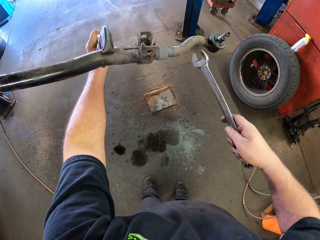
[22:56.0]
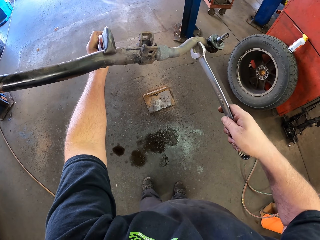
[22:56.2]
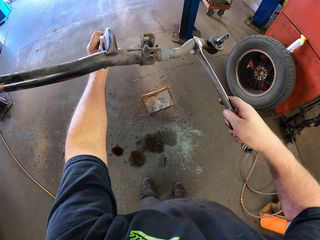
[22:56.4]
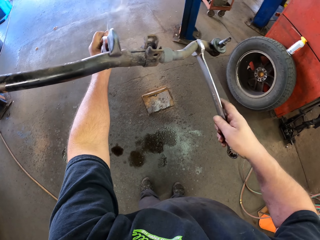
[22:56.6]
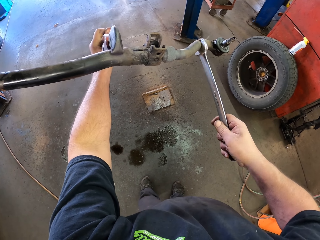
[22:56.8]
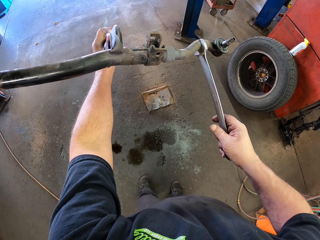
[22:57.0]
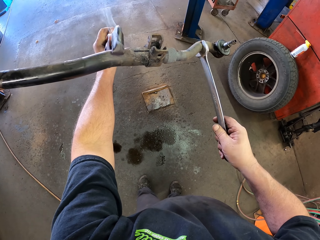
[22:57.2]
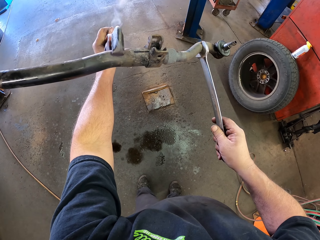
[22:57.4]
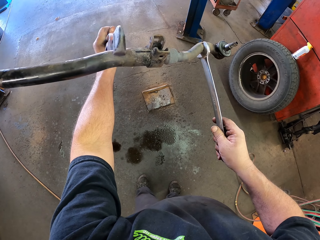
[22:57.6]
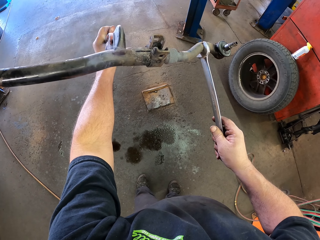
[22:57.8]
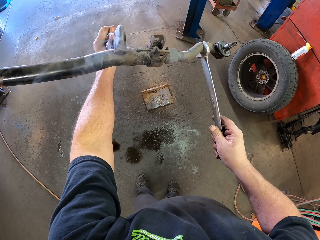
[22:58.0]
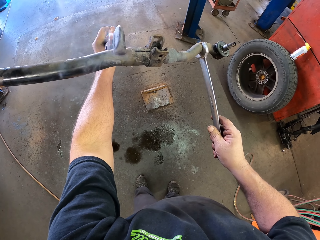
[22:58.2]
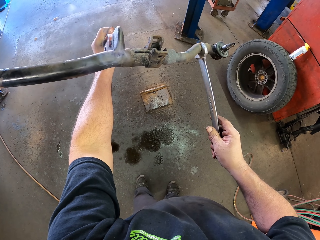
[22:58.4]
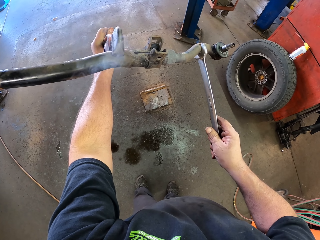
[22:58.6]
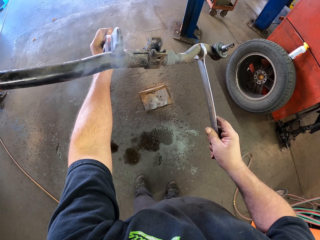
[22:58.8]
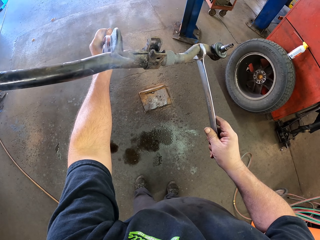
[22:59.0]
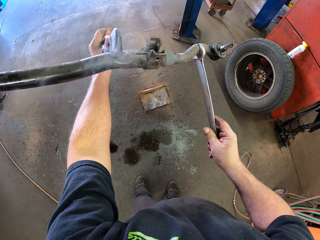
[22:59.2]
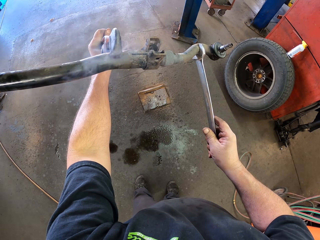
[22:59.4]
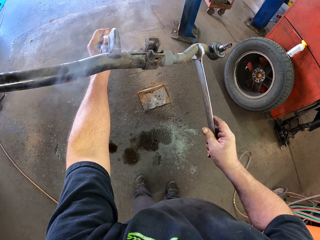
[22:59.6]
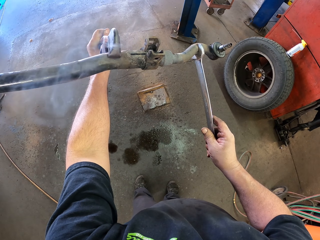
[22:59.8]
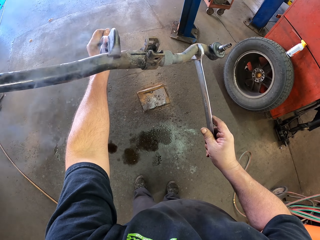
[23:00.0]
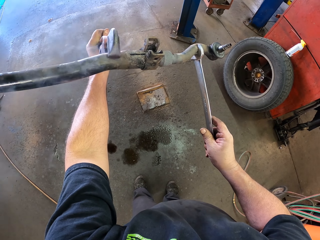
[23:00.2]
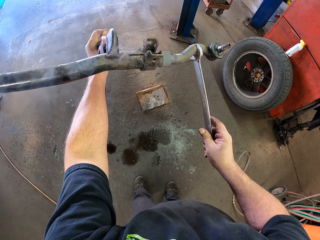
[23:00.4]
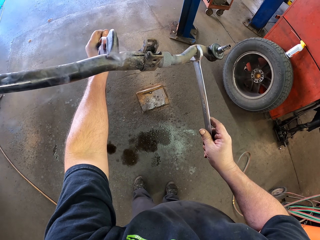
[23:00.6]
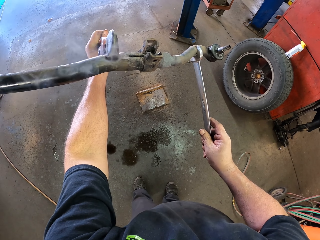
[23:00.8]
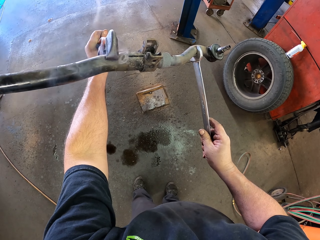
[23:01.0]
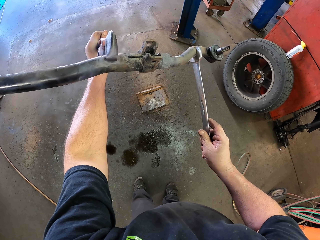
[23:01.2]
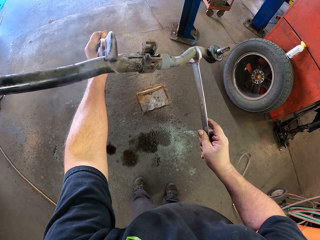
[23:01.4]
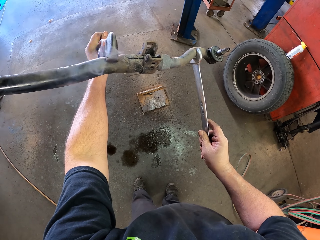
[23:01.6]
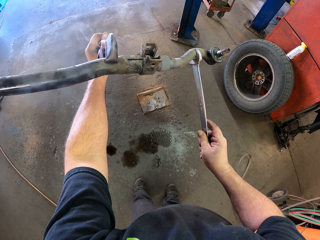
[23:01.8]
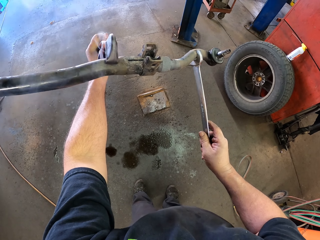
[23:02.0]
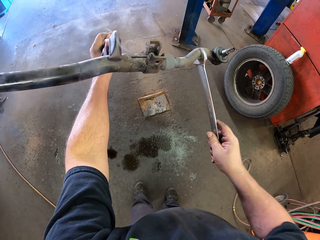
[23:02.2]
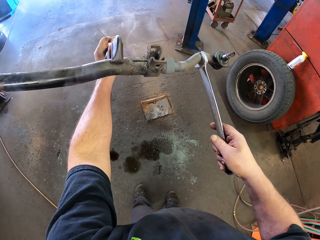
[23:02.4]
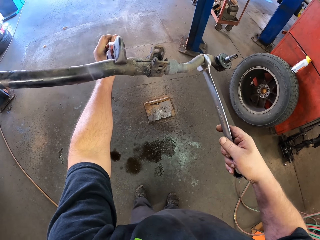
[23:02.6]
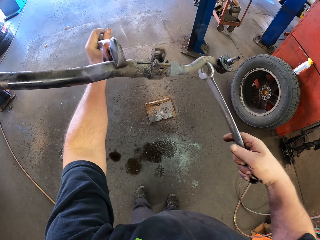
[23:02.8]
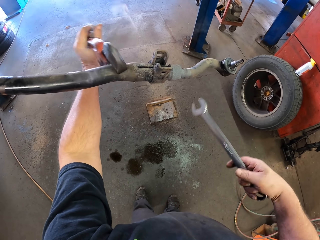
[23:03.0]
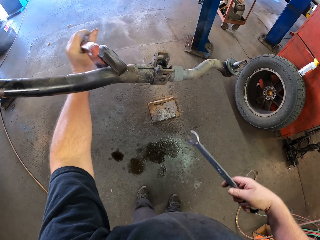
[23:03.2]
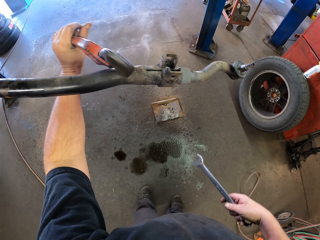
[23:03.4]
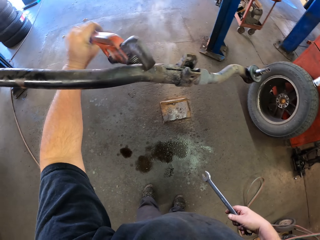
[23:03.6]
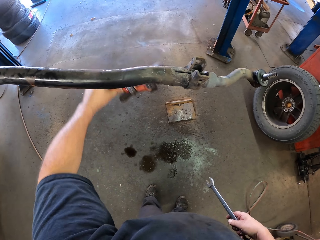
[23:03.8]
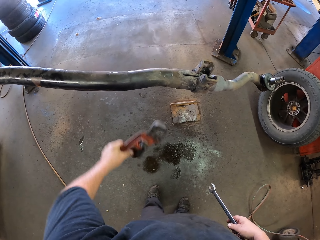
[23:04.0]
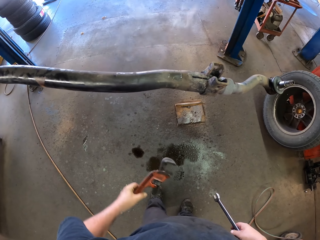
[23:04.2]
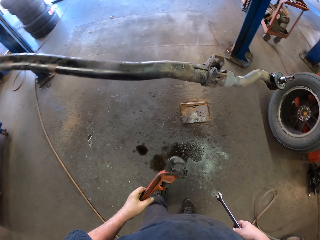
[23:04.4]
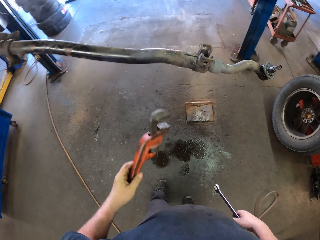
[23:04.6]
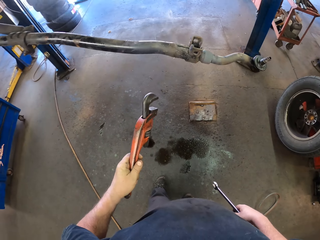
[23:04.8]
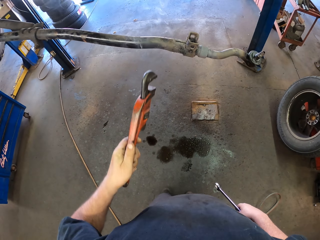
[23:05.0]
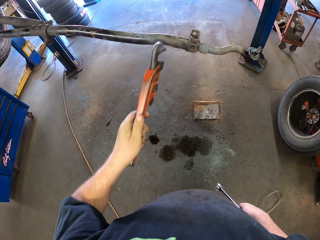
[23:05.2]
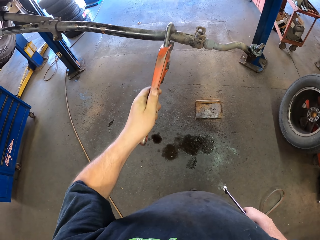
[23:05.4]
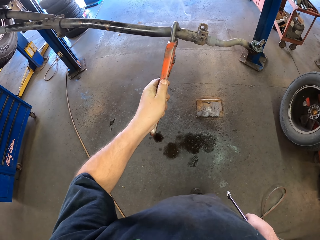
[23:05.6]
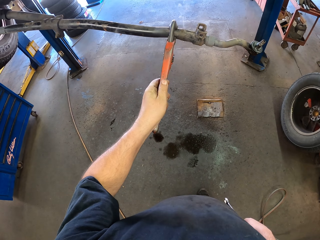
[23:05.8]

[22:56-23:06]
The camera wearer puts a spanner on the metal. They adjust the metal with the spanner. They unfasten the stabilizer with the spanner. They remove the pipe wrench on the metal. They lift the pipe wrench on the left hand.

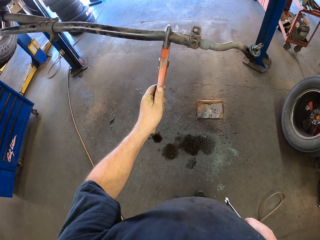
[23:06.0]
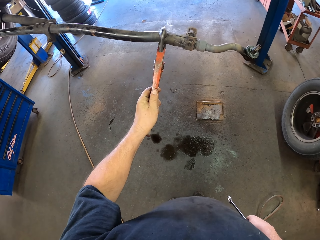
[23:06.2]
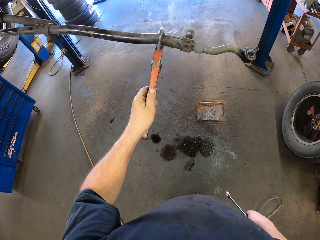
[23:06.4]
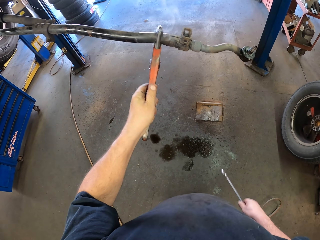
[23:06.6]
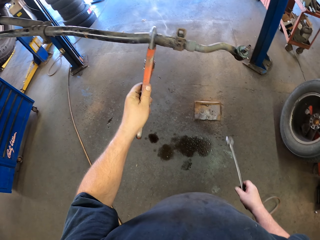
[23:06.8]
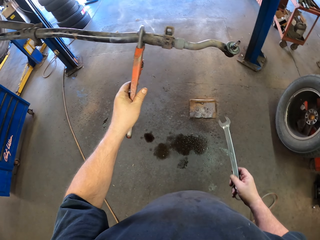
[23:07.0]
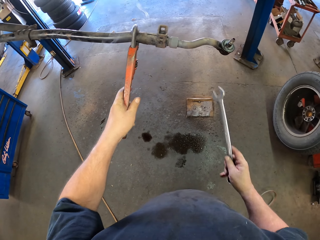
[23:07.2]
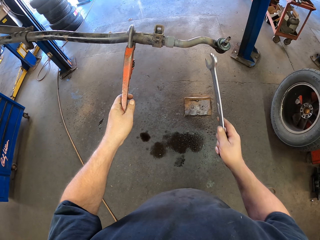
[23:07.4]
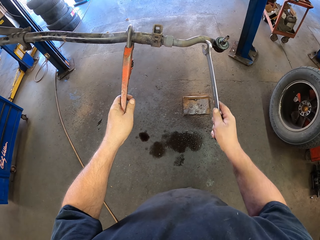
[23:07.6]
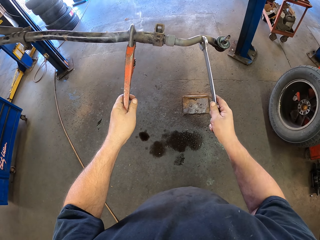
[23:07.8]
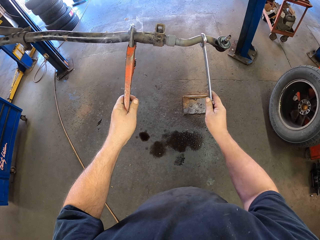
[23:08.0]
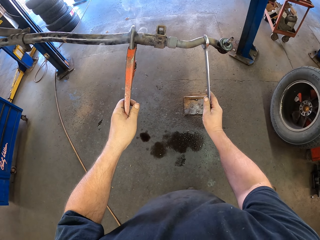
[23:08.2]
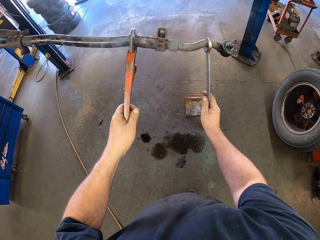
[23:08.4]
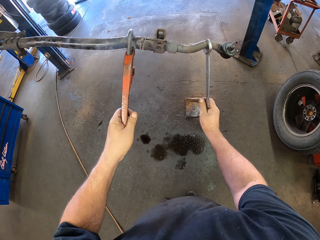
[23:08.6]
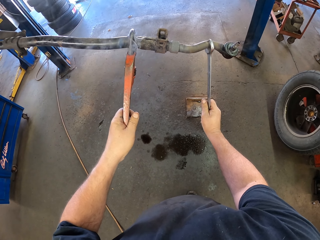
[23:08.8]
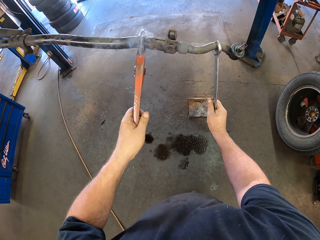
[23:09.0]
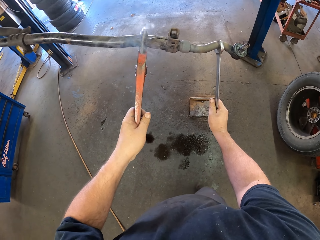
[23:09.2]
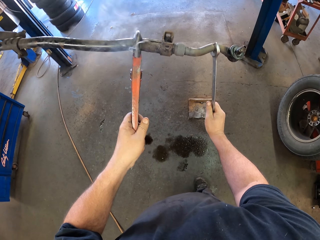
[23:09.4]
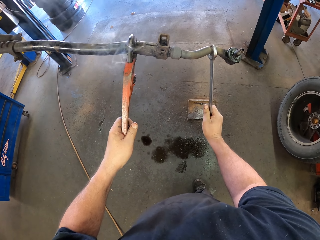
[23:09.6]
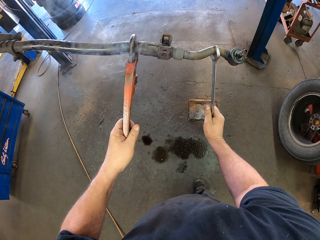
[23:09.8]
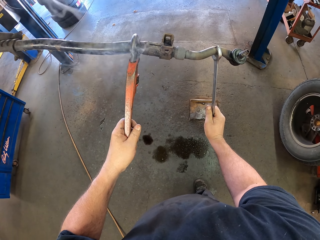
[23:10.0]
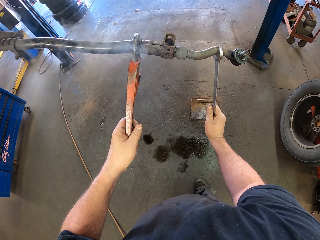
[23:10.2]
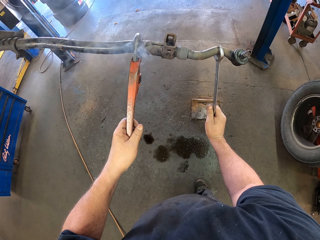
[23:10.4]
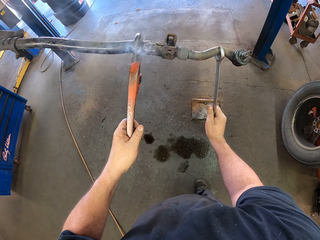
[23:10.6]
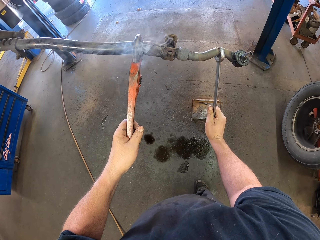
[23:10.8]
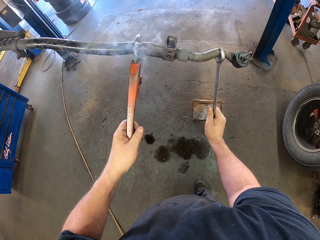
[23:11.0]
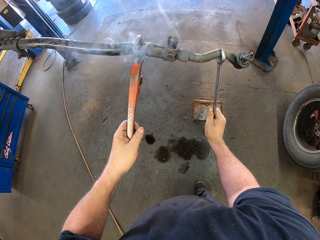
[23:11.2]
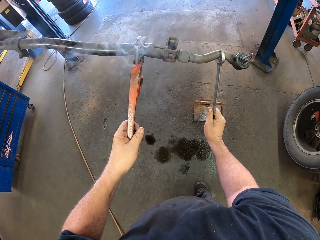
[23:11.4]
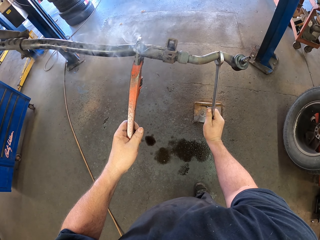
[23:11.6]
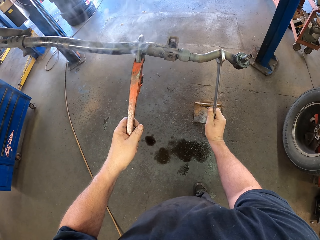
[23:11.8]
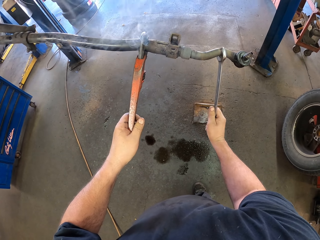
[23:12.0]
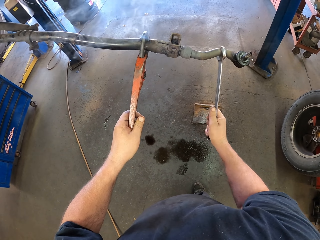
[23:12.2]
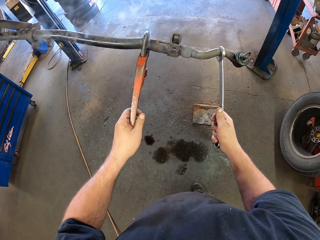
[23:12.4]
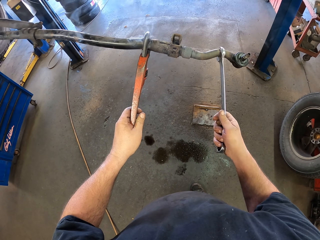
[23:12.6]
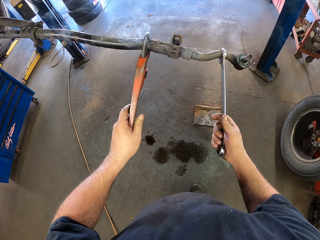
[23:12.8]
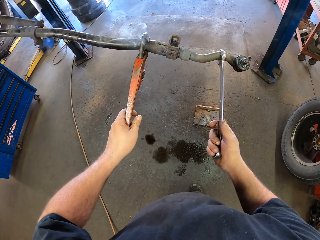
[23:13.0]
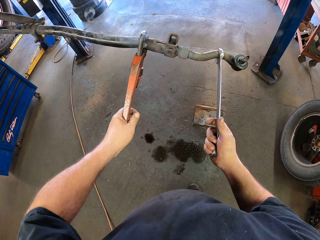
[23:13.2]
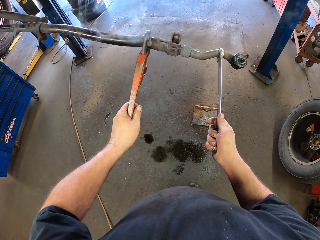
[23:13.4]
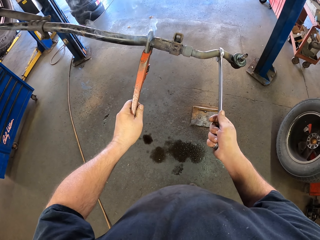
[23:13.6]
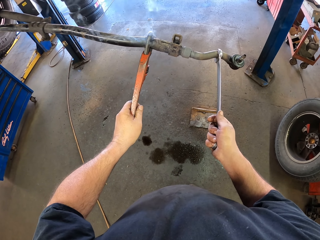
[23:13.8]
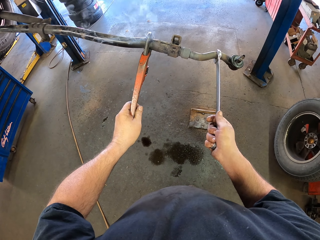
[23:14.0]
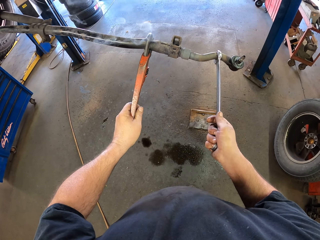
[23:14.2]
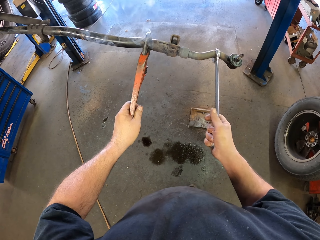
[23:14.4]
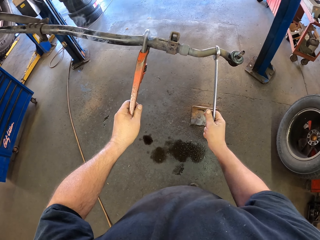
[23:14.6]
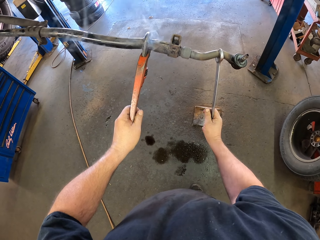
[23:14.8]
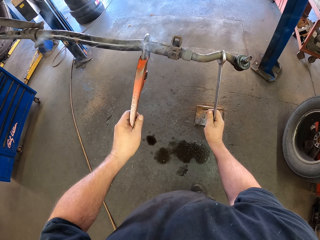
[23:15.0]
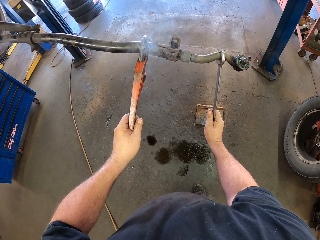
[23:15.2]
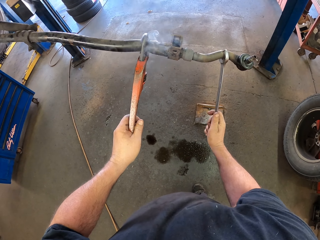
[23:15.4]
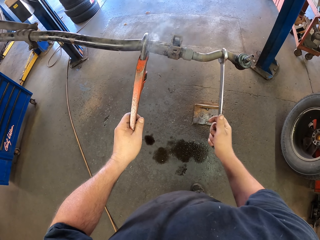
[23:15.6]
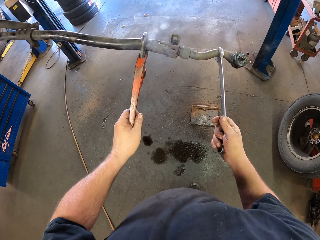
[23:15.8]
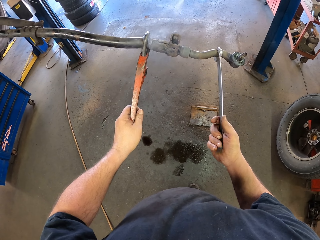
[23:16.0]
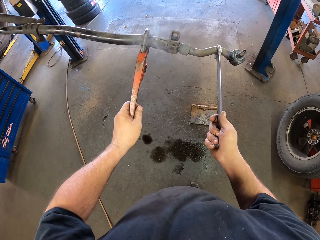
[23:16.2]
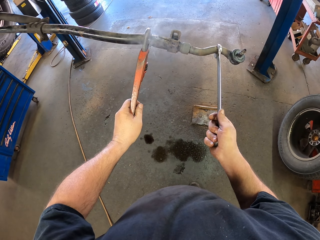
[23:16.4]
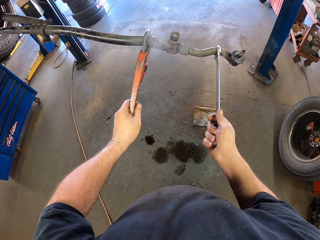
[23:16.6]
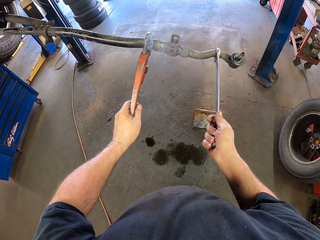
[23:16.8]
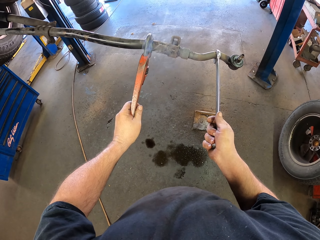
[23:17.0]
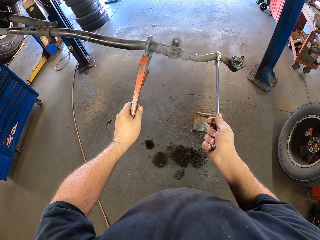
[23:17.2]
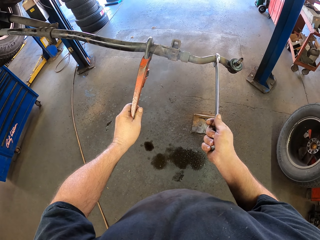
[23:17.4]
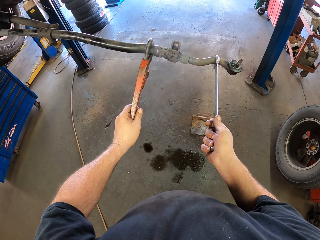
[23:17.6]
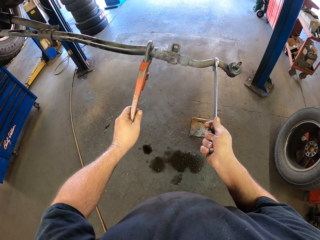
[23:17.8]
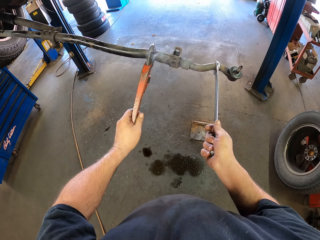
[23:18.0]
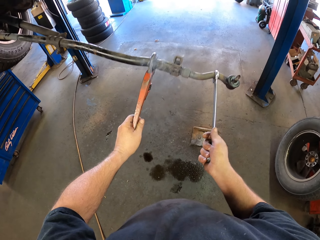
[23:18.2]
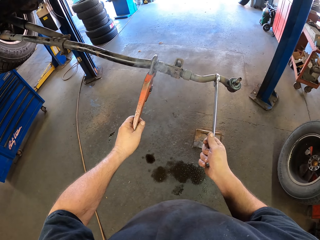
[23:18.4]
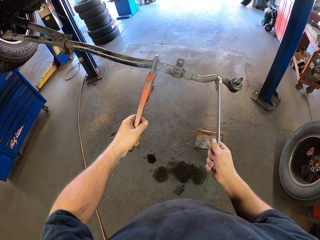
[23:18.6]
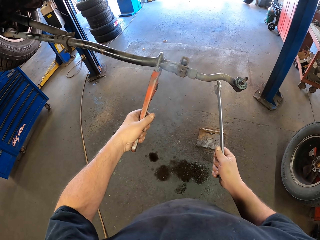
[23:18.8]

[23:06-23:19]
The camera wearer holds the stabilizer bar or metal with a pipe wrench. They put the spanner on the metal. They turn the metal with the spanner. They hold the stabilizer bar with the pipe wrench again. They unfasten the stabilizer with the spanner.
